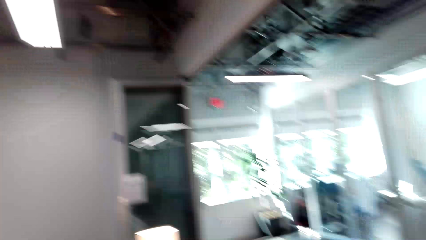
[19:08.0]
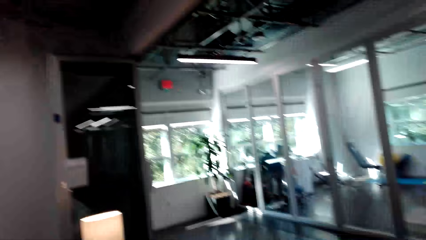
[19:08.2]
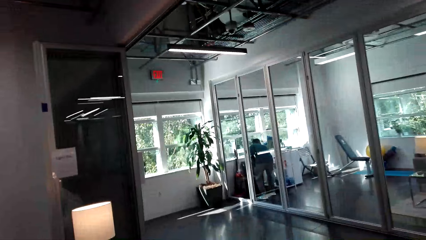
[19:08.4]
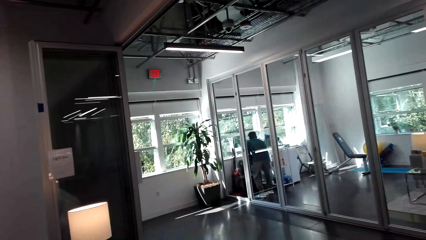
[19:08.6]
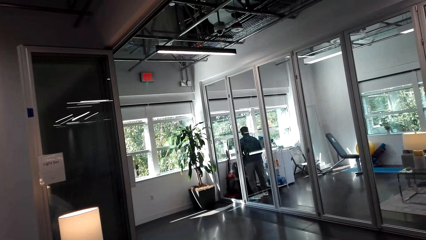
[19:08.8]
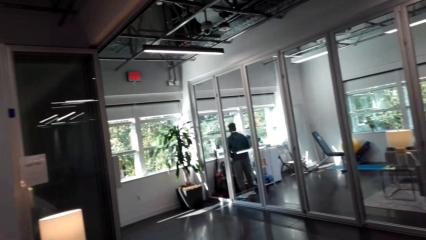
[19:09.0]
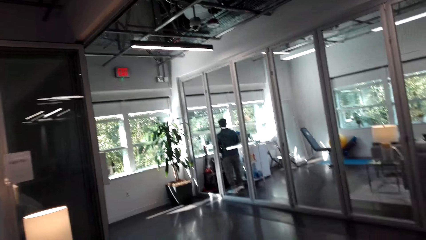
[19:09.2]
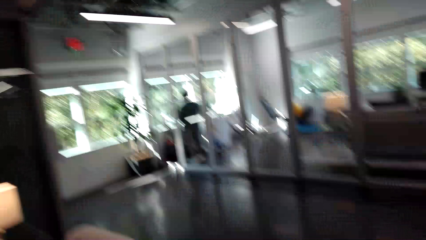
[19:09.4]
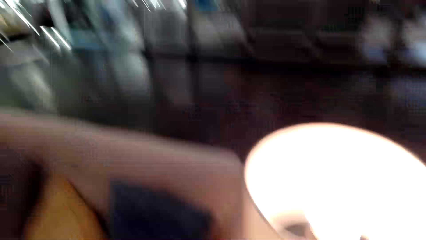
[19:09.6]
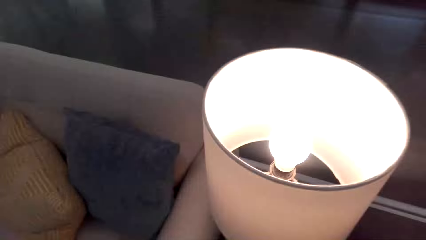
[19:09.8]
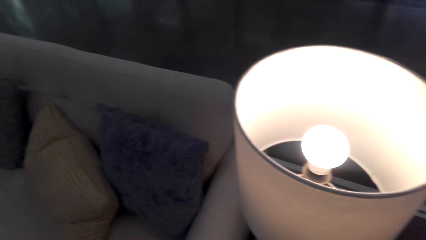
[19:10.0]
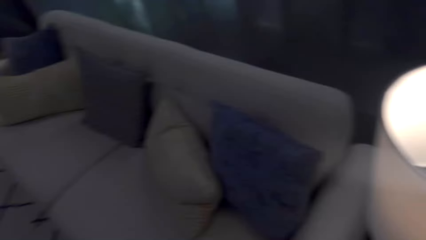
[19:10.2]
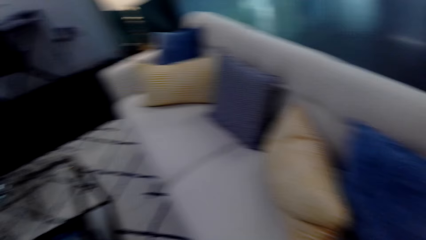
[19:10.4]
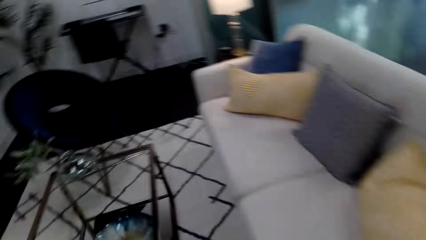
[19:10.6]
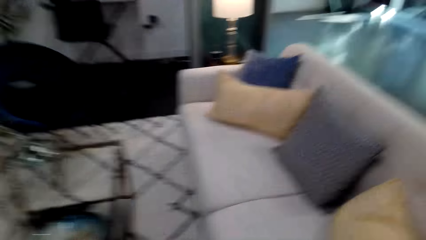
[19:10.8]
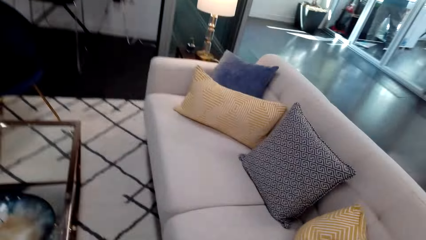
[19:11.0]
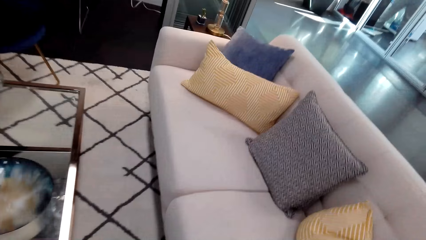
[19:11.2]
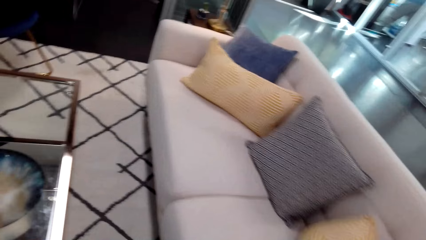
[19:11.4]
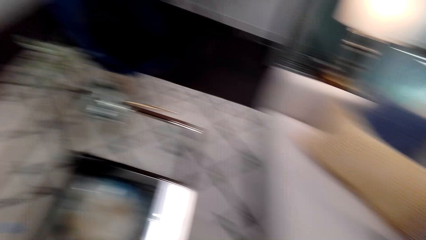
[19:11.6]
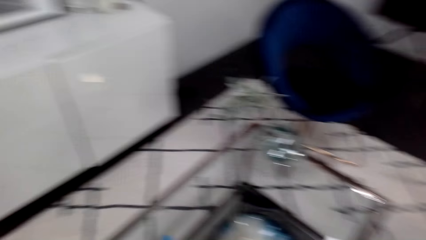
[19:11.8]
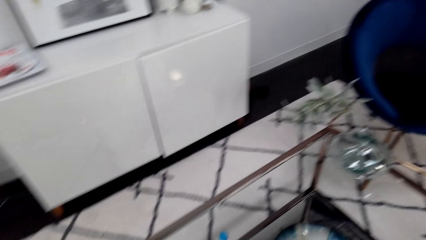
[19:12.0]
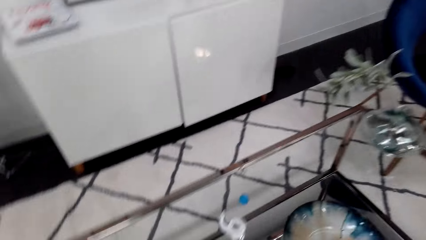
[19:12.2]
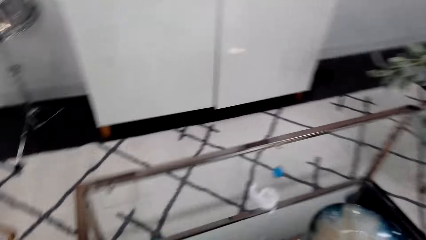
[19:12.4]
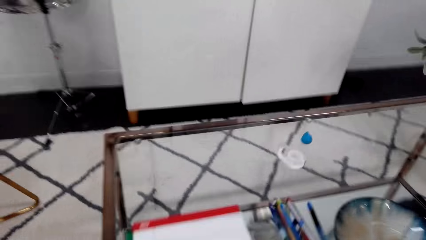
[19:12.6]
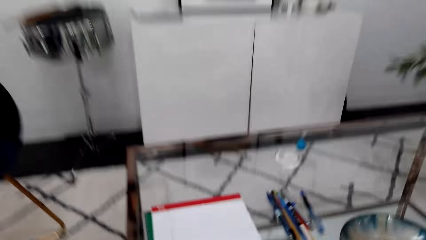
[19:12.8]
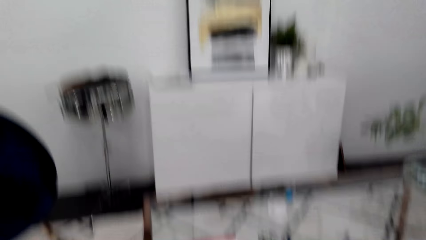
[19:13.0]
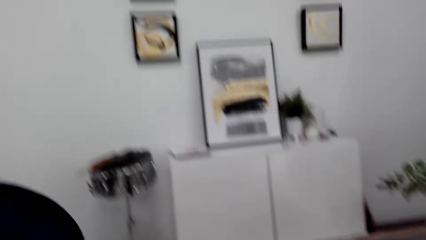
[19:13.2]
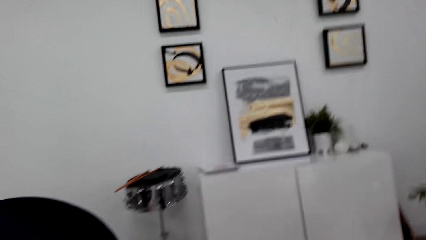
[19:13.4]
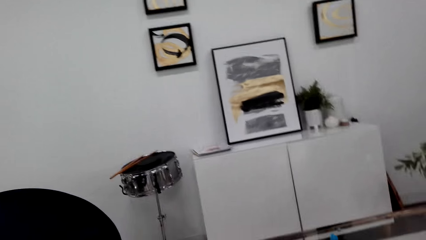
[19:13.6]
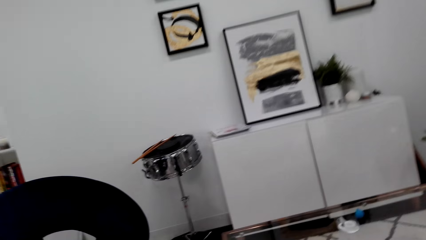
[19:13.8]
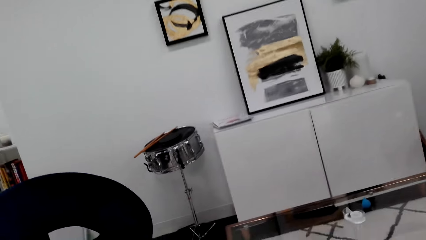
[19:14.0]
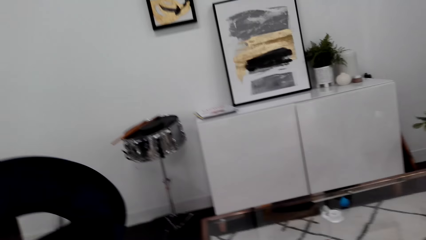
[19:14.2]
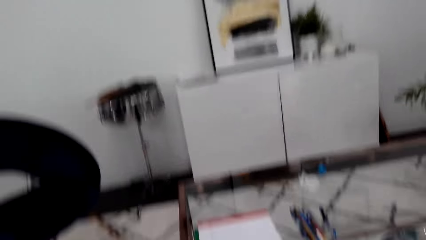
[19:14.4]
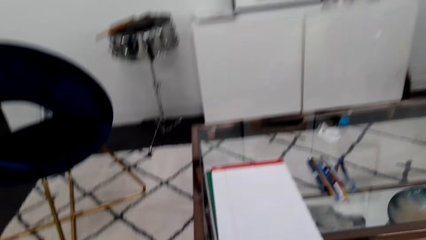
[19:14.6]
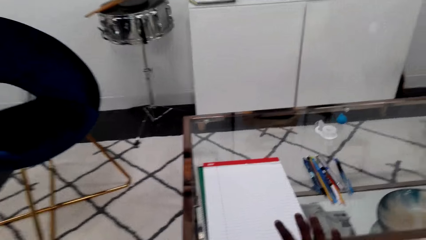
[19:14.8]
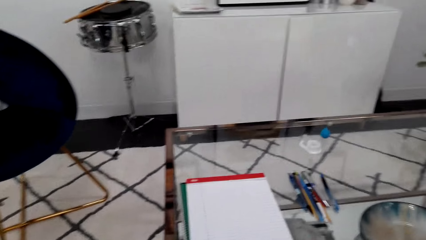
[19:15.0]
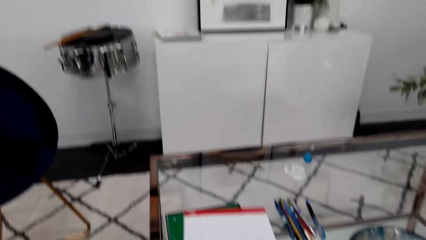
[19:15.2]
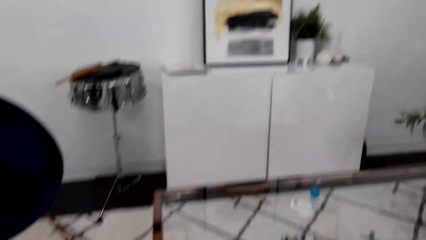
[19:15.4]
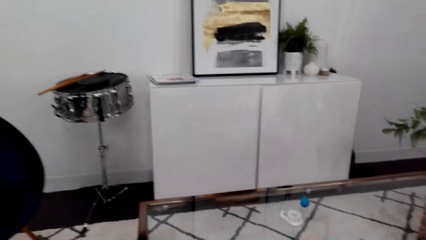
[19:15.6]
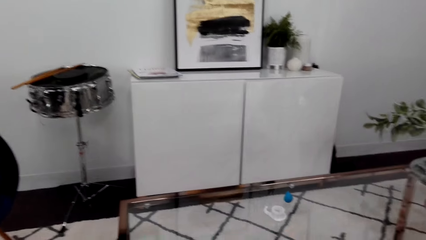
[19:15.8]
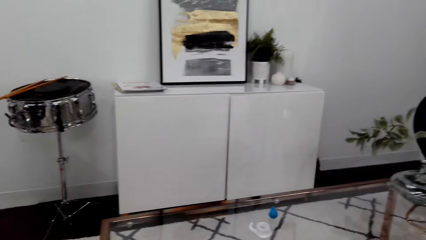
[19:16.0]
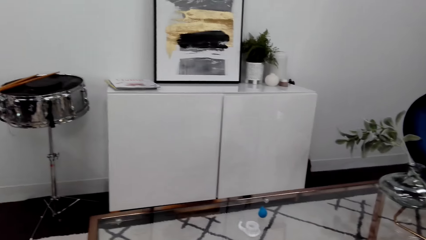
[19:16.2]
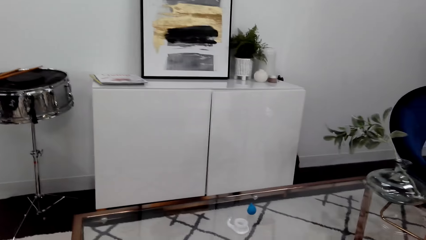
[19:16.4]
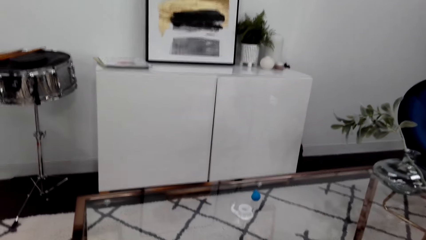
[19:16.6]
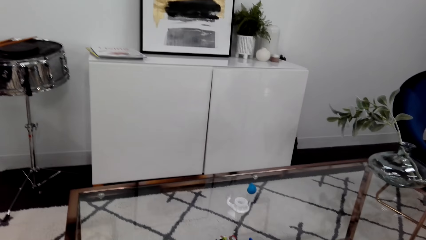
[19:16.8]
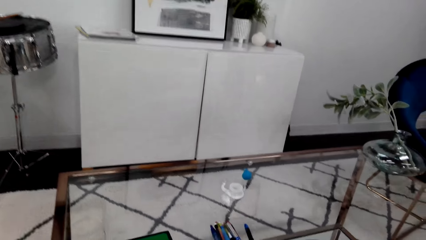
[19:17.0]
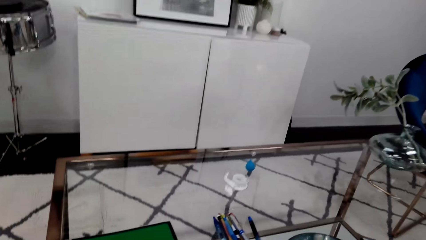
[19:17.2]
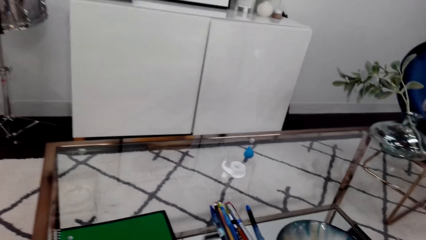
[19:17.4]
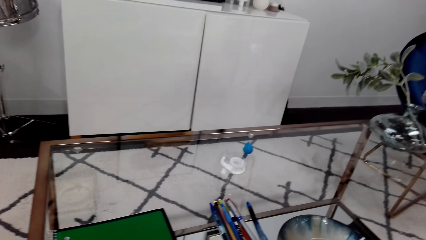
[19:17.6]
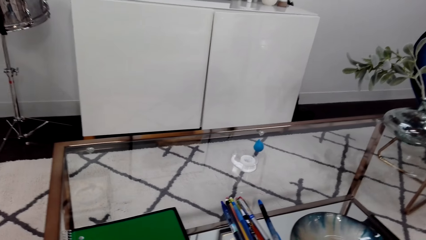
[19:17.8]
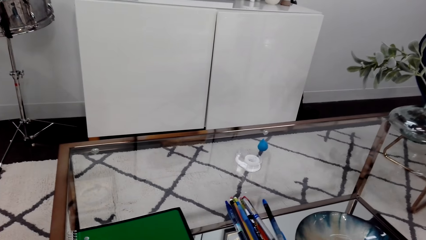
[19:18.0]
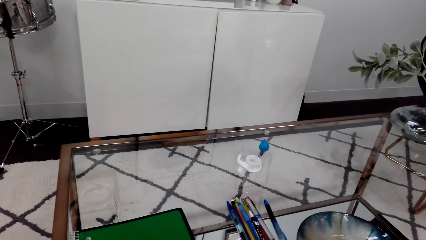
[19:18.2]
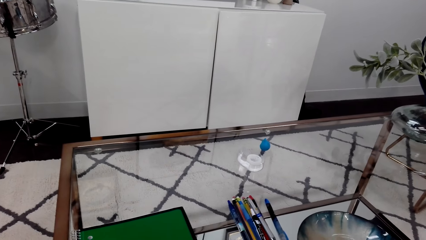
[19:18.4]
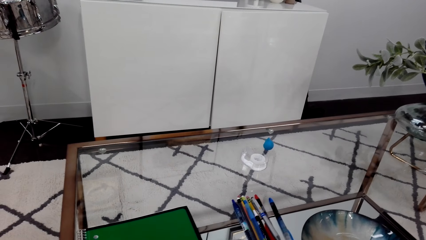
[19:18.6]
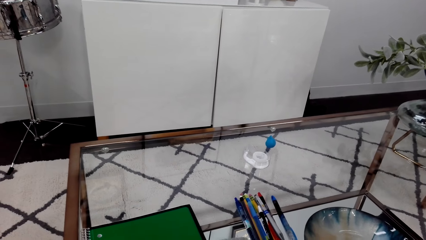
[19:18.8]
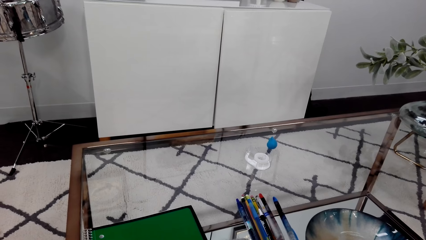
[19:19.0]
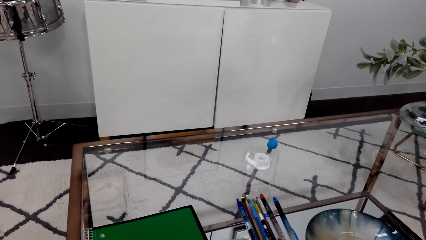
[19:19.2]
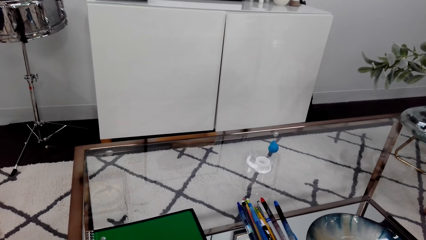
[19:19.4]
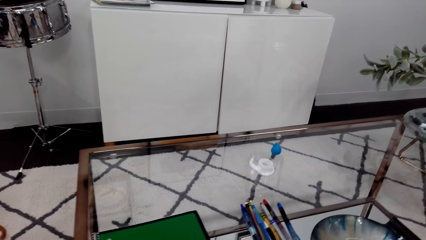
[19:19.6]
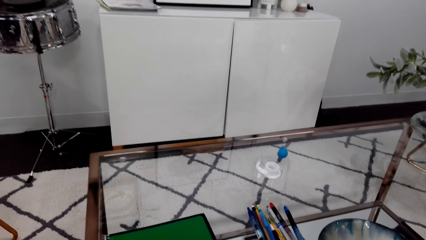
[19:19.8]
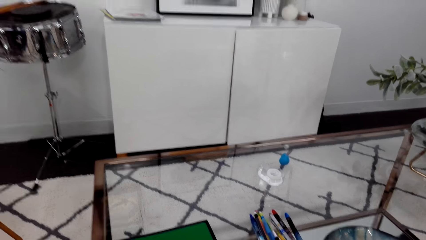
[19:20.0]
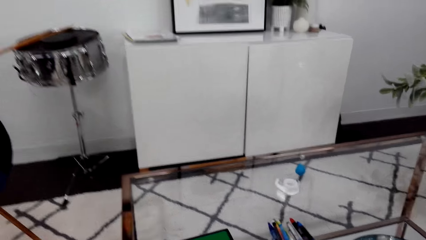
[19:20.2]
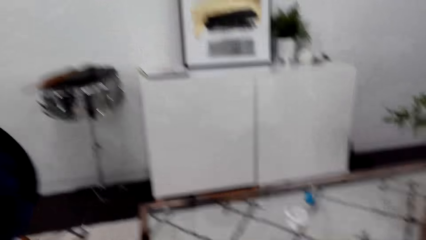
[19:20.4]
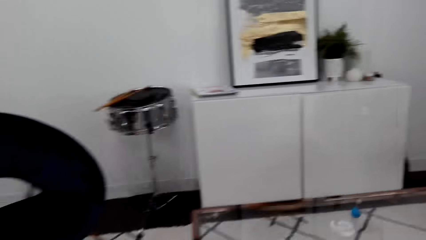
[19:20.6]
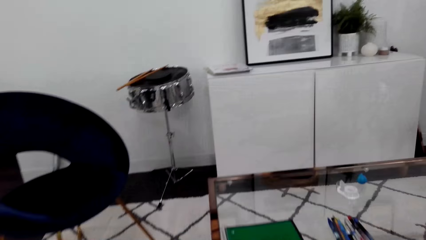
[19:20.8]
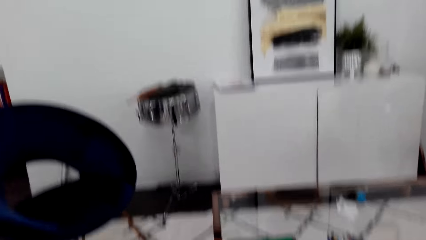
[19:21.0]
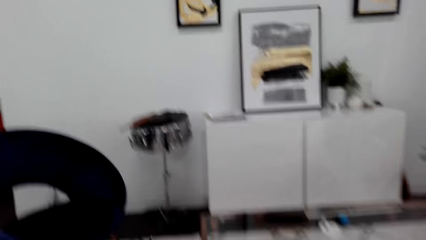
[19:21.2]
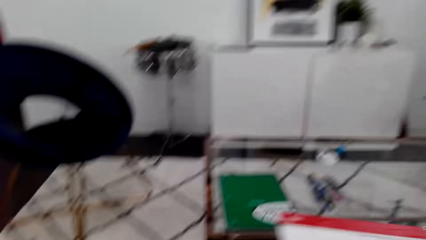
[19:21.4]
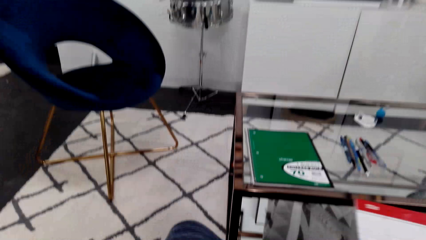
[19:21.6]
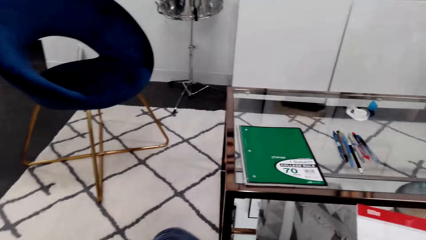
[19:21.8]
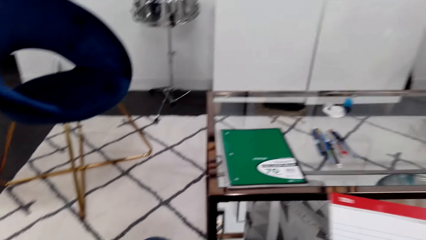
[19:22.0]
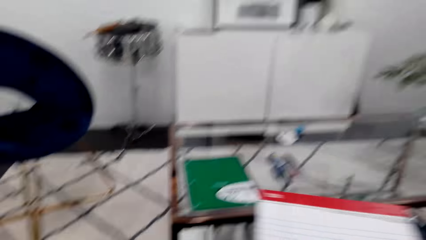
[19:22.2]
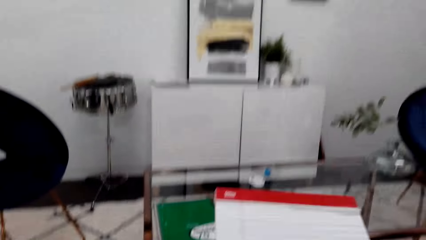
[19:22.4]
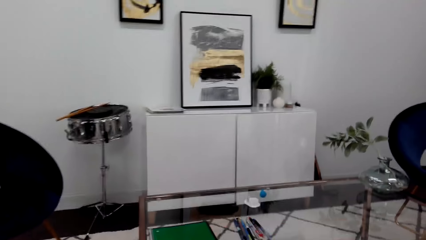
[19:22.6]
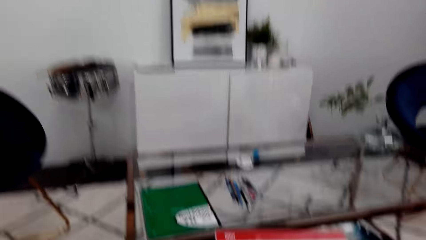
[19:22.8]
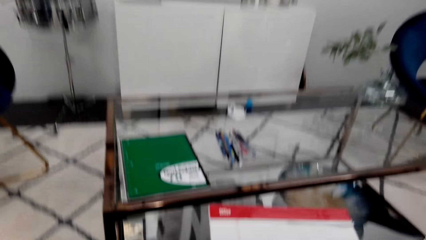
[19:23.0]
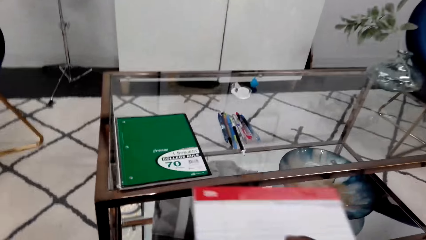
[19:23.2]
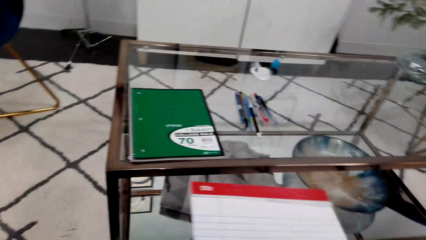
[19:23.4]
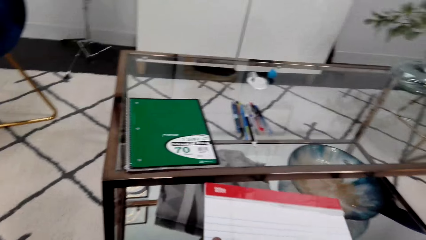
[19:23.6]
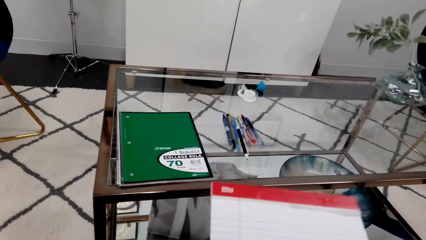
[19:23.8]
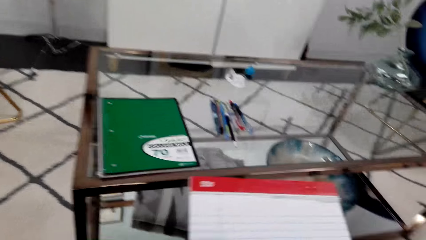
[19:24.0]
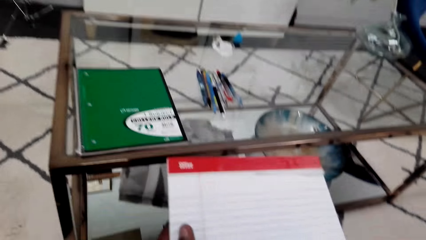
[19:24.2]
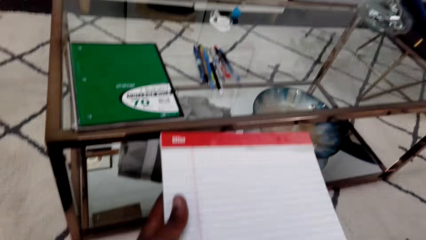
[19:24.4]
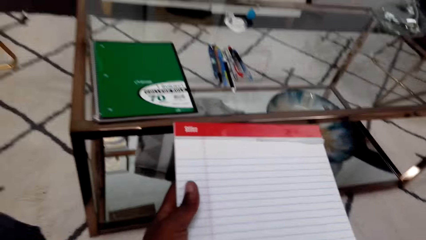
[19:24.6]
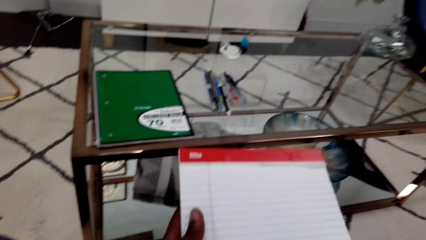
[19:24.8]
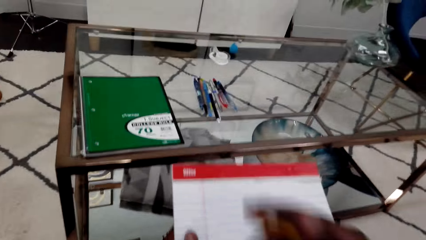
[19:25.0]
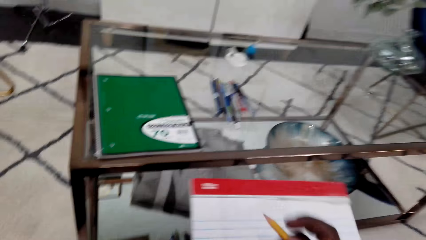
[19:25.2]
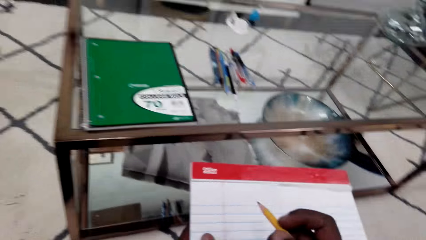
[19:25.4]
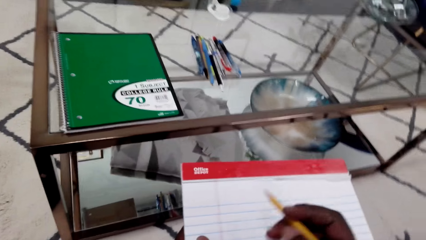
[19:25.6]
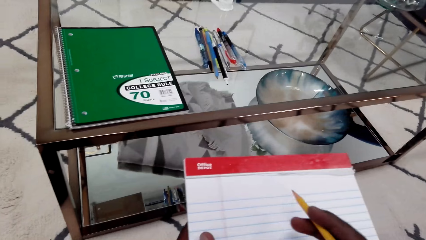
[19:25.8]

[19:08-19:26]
The camera wearer sits on the couch. They pick up a notepad or book from the table. They pick up a pencil from the table. They hold the notepad in hand.
